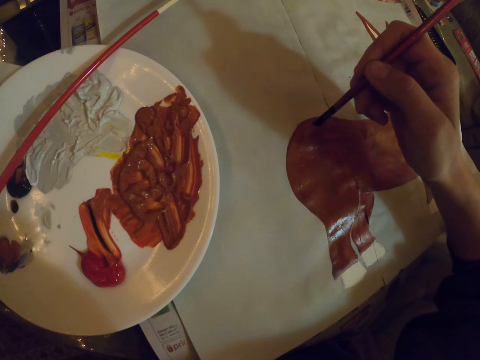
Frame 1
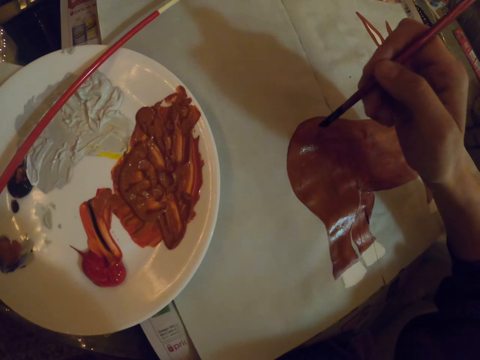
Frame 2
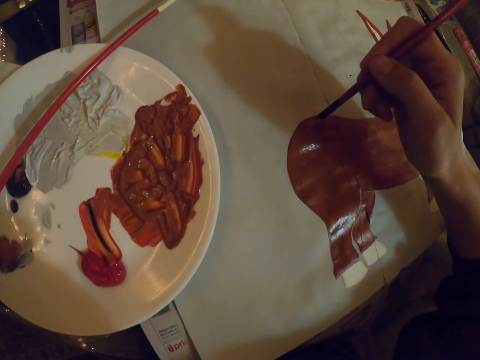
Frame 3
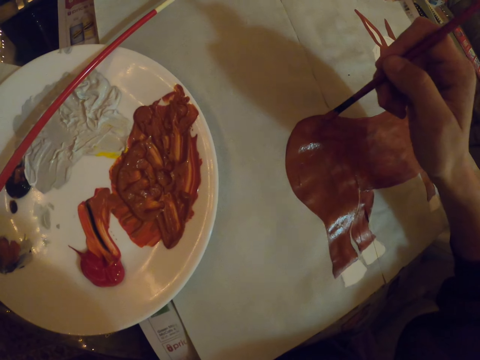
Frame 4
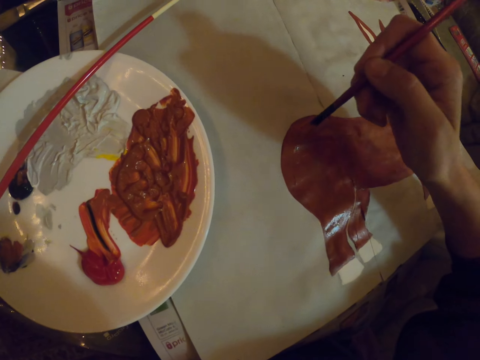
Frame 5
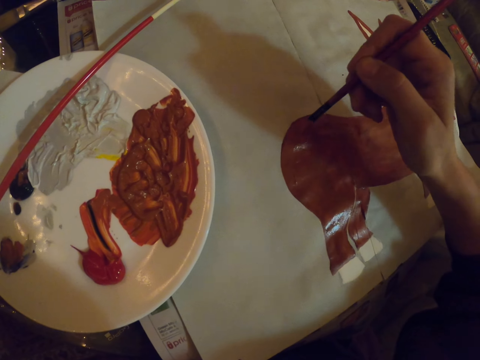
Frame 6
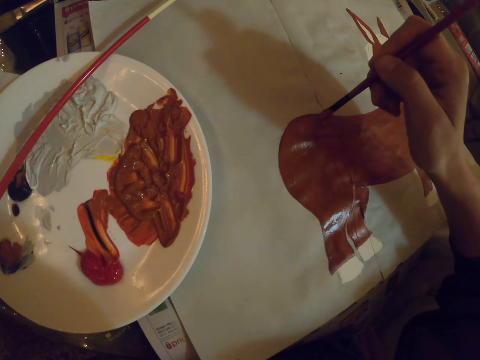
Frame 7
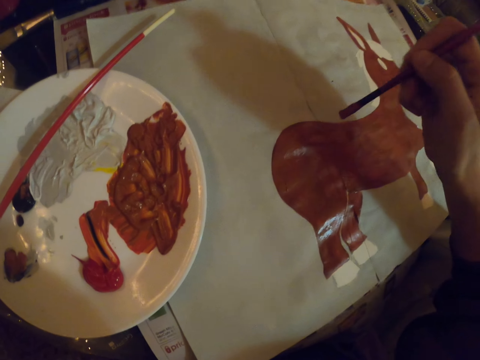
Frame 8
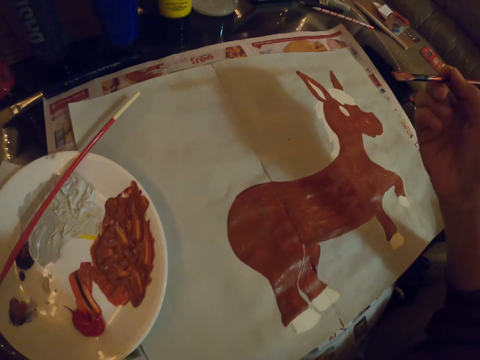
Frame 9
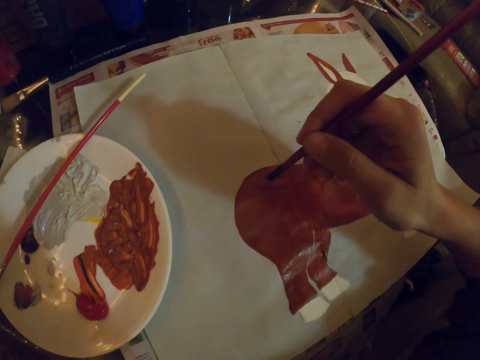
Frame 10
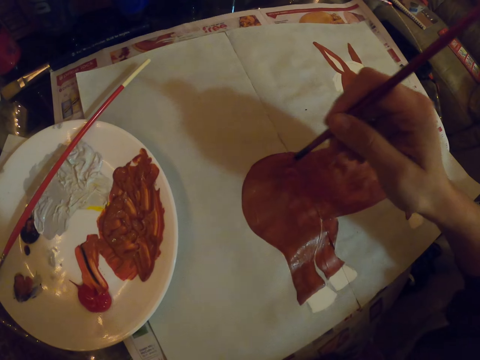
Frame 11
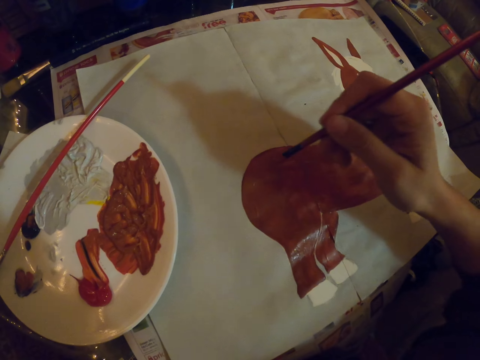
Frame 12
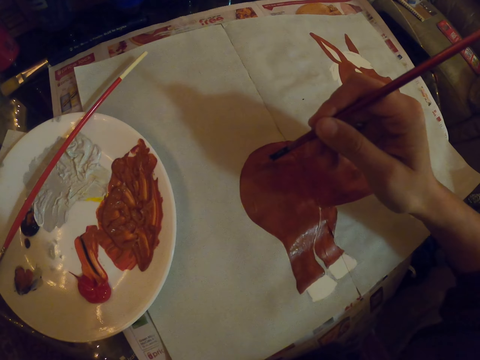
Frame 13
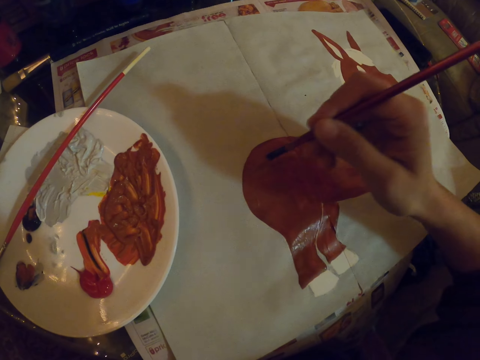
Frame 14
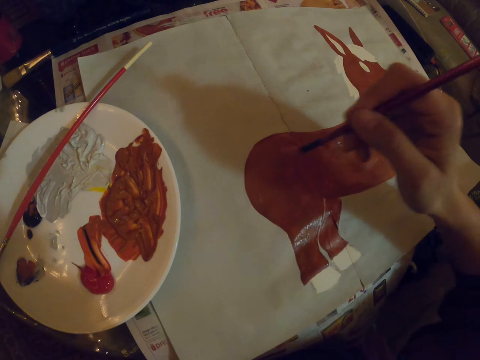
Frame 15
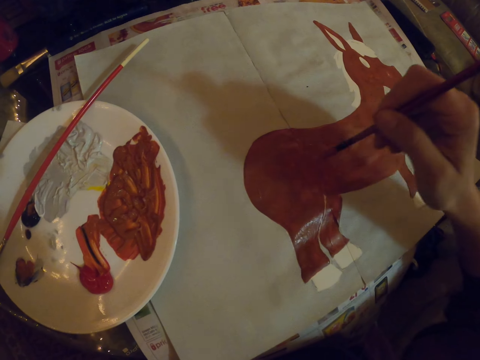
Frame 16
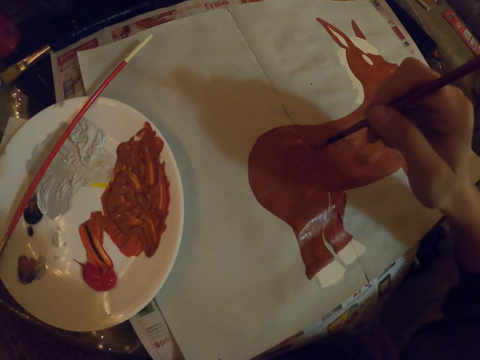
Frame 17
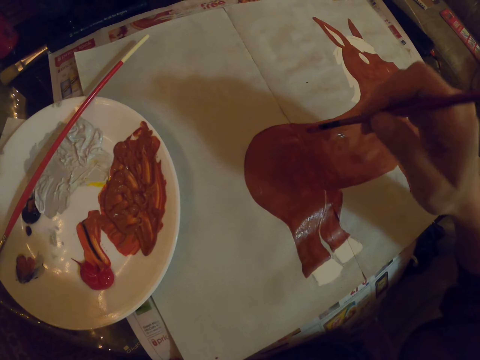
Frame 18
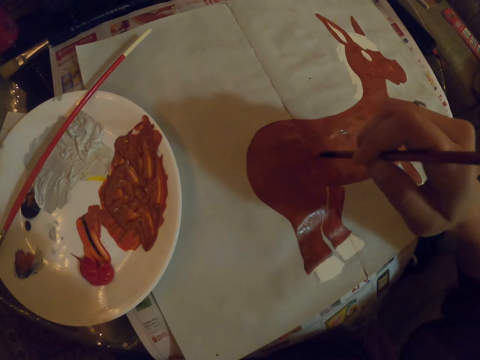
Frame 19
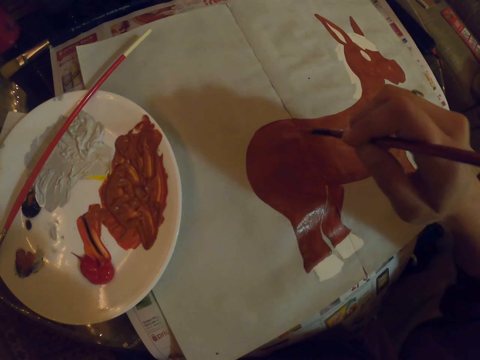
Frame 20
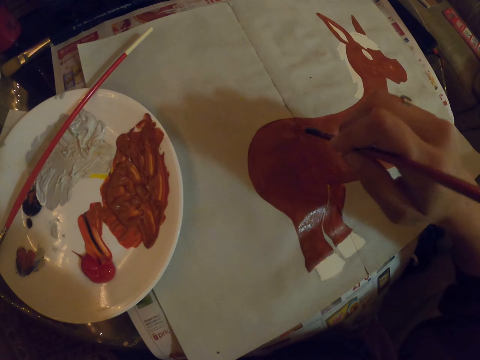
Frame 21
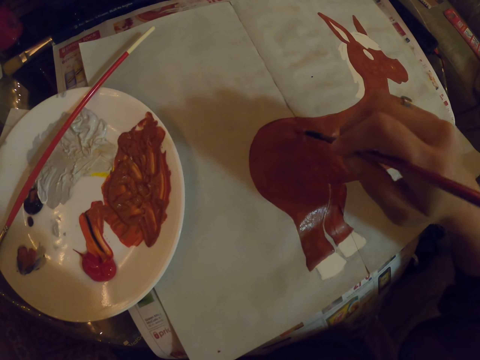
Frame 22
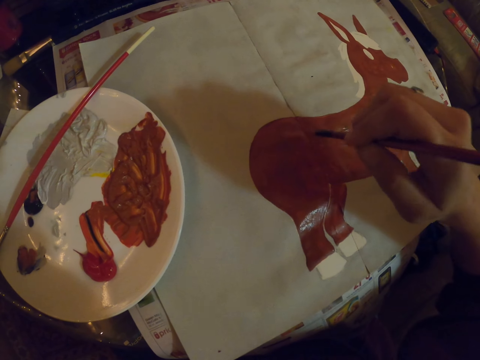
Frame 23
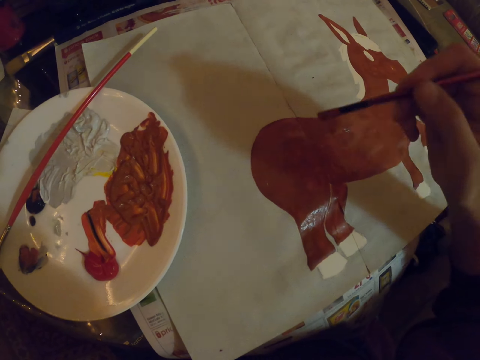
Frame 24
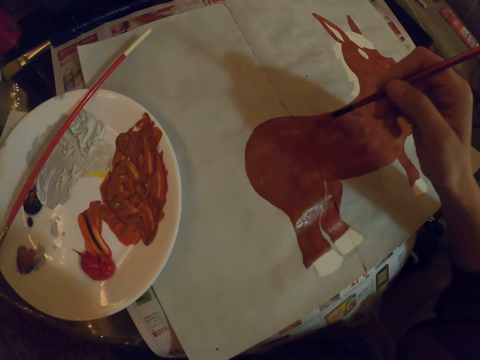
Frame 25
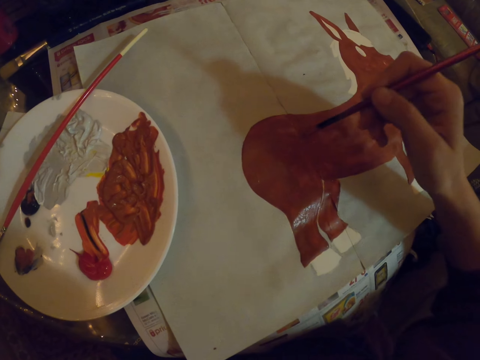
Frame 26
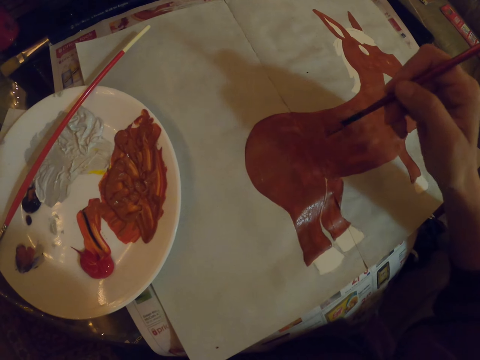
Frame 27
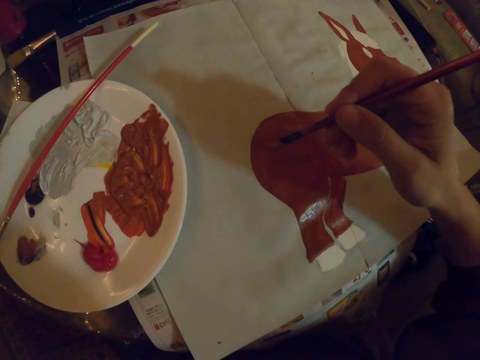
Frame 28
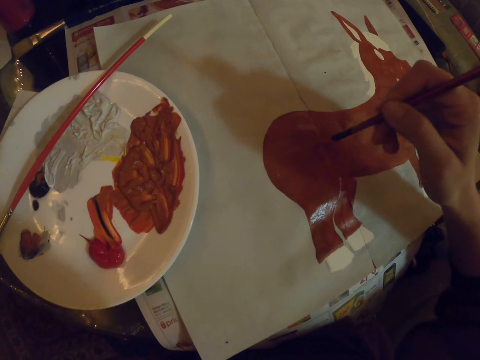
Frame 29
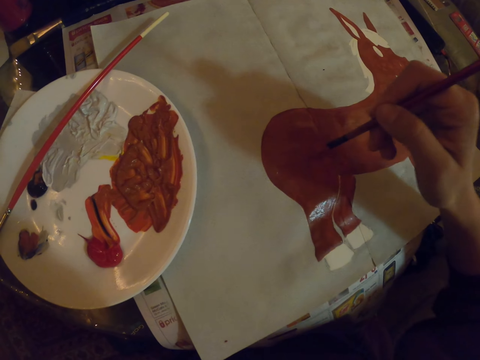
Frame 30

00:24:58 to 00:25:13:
The camera wearer pauses. They hold an art brush. They repaint a sketch with the art brush.

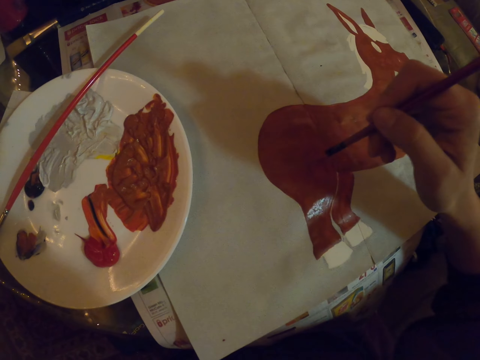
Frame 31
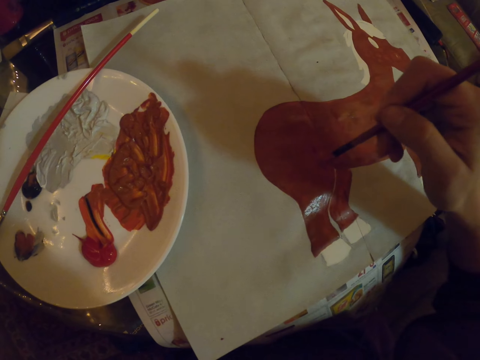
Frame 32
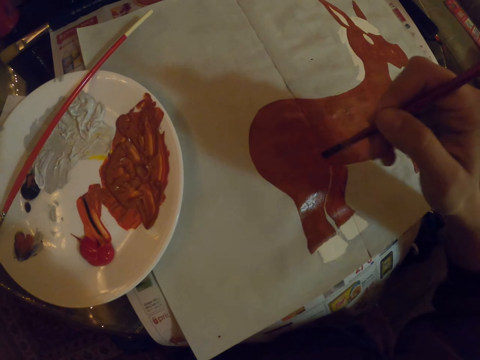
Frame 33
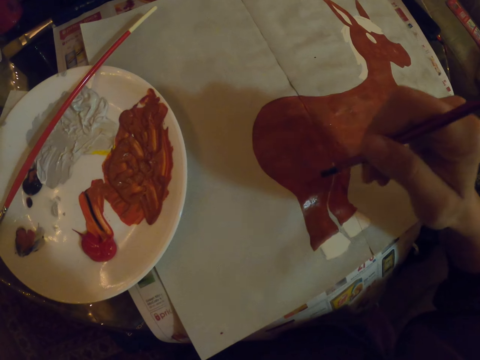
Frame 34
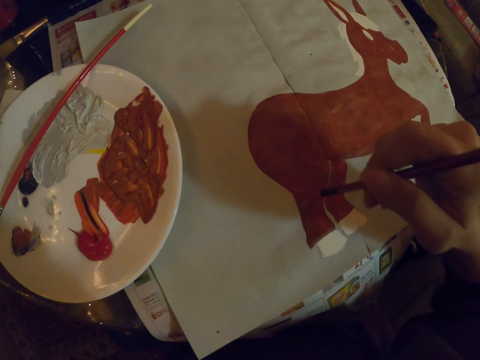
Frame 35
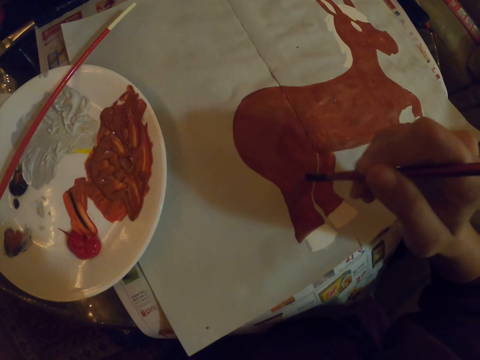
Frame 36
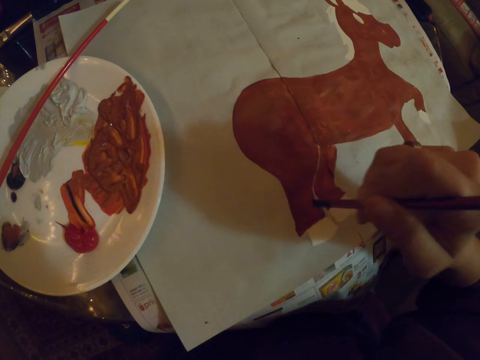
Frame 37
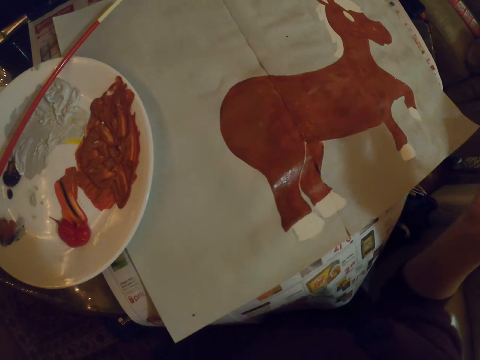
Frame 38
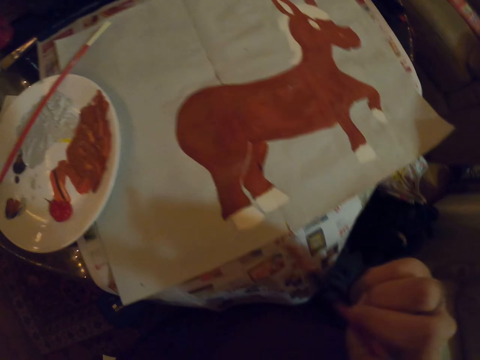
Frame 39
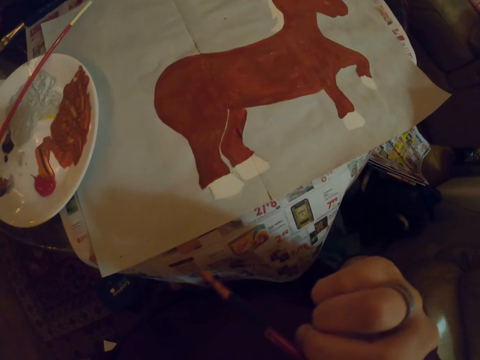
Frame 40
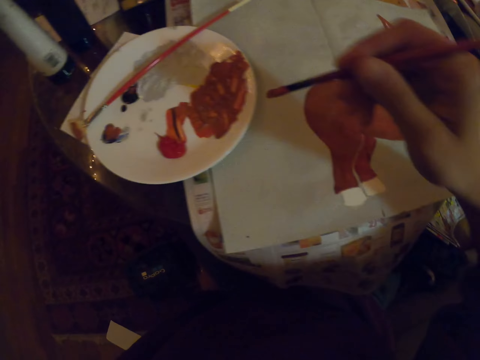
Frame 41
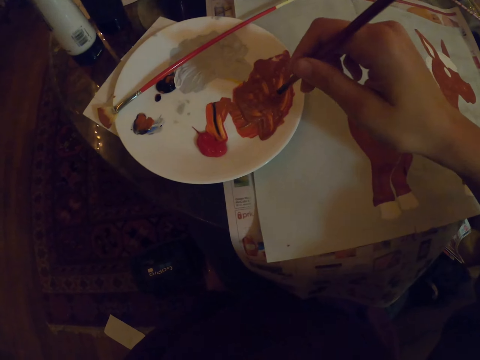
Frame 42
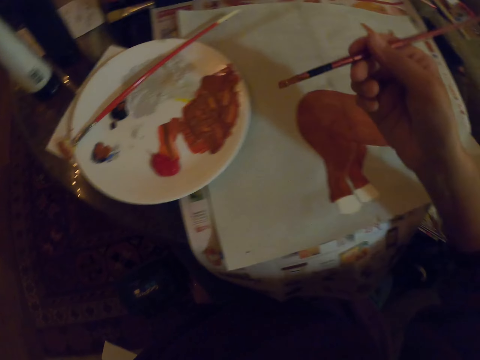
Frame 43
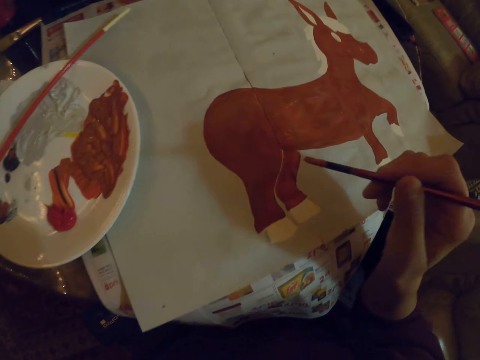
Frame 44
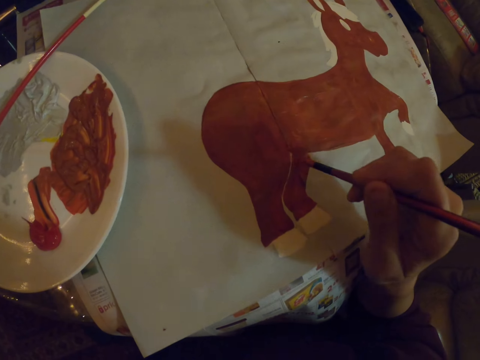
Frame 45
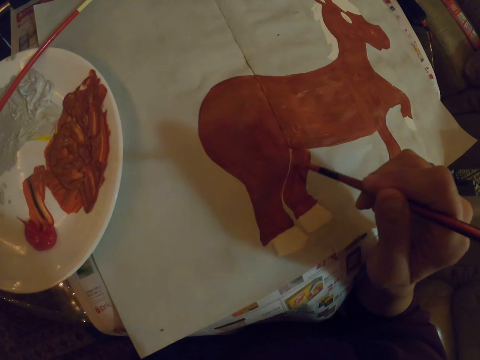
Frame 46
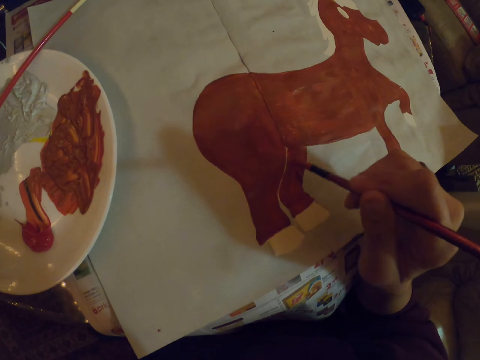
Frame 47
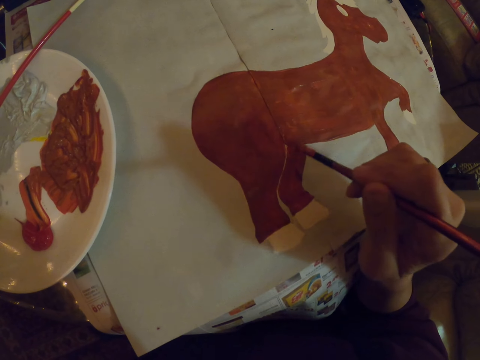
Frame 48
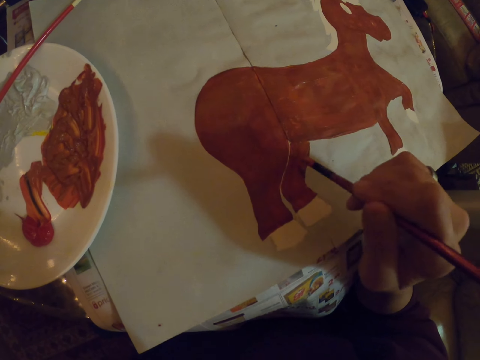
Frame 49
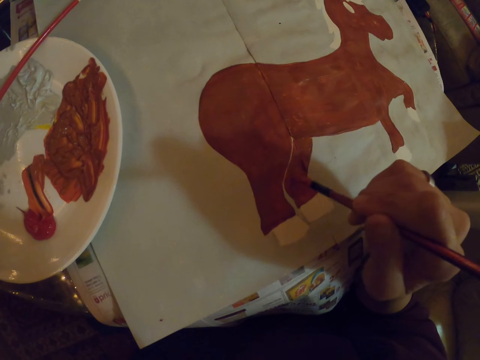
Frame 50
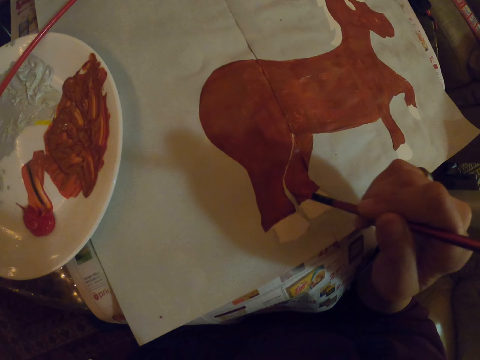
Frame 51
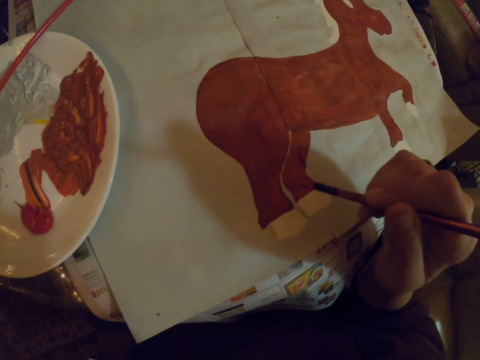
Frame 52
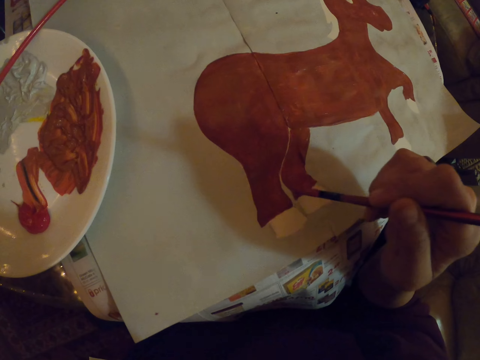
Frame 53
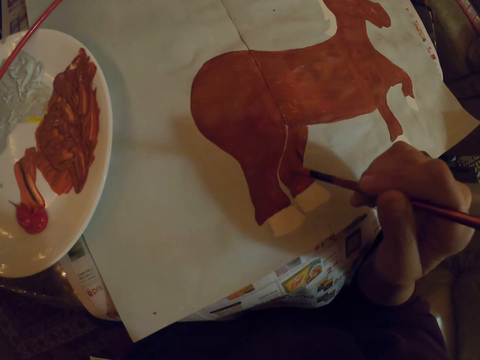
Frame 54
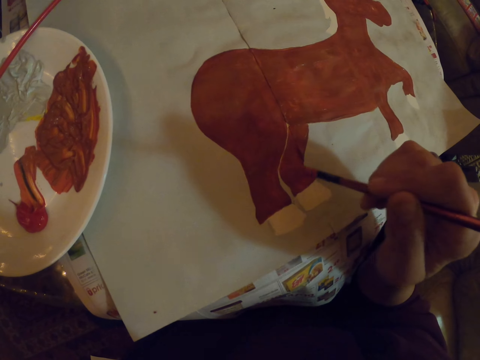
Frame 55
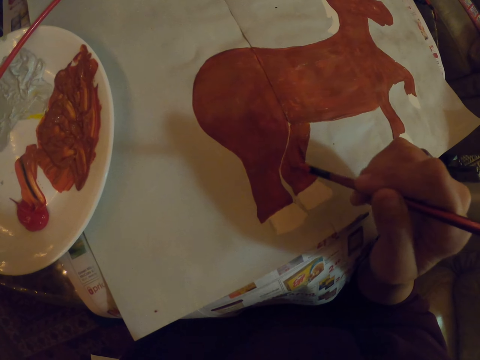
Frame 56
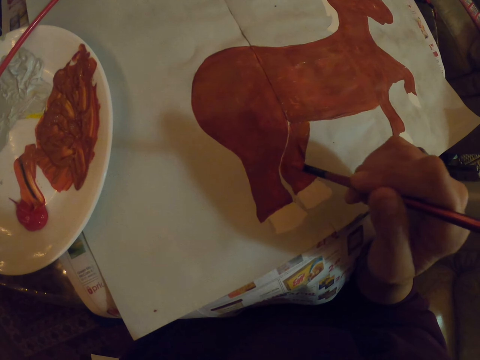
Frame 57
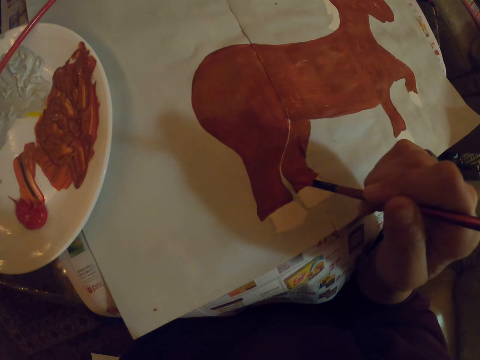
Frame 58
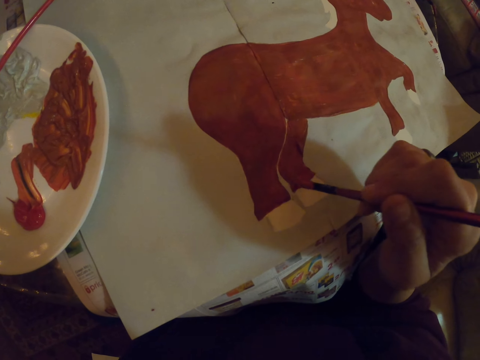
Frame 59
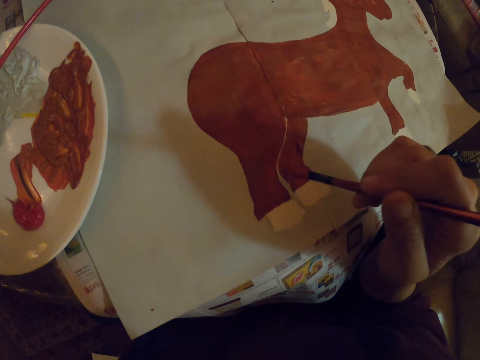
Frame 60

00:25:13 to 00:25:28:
The camera wearer pauses. They hold an art brush. They repaint a sketch with the art brush. They pause. They hold the art brush. They dip the art brush in paint. They repaint the sketch with the art brush on a paper.
